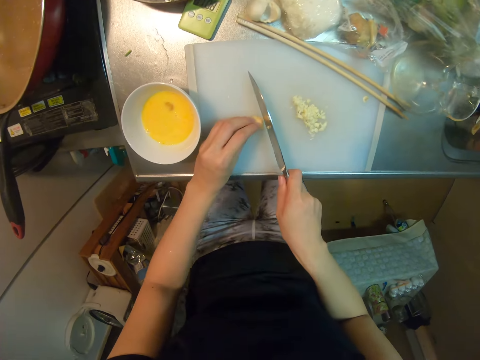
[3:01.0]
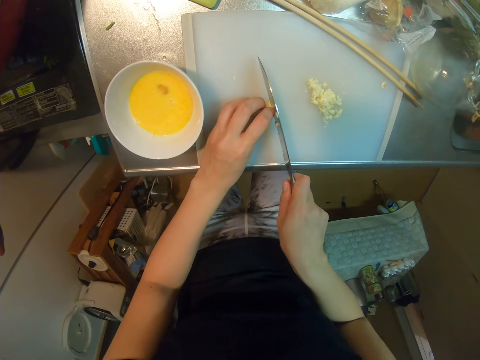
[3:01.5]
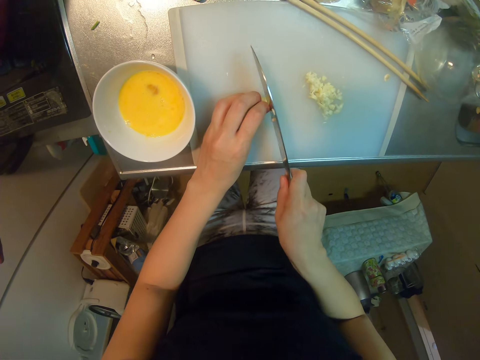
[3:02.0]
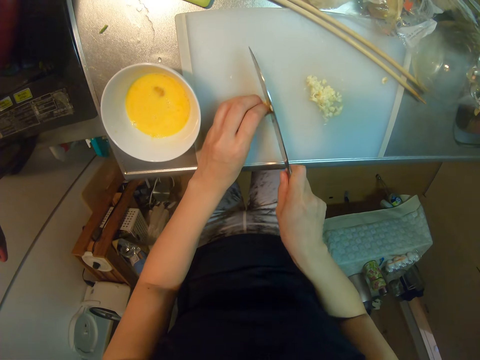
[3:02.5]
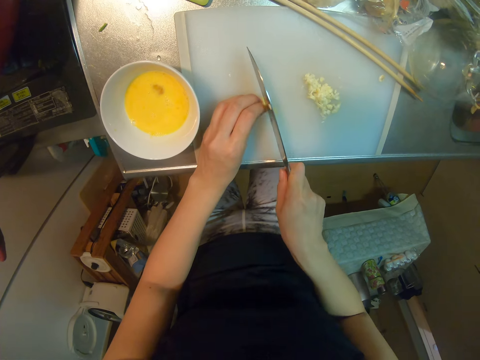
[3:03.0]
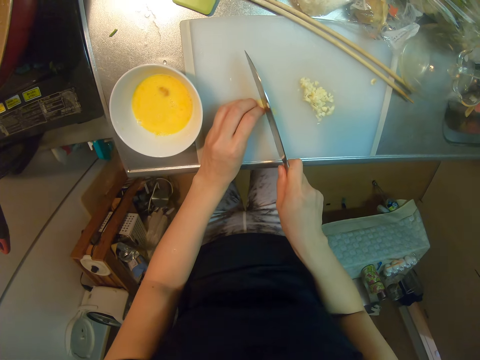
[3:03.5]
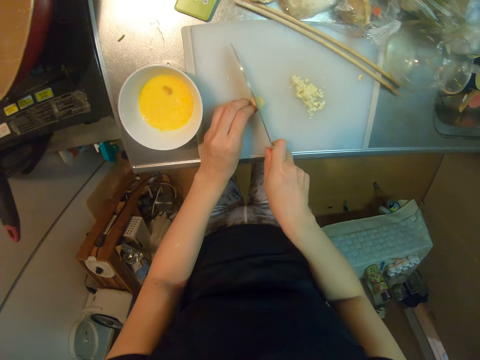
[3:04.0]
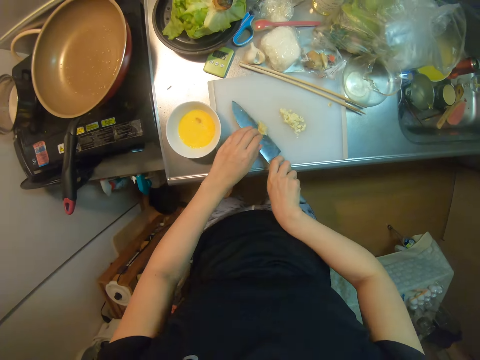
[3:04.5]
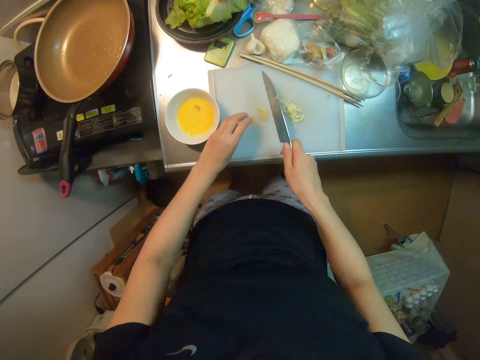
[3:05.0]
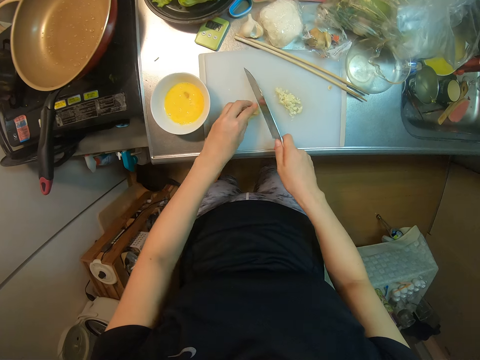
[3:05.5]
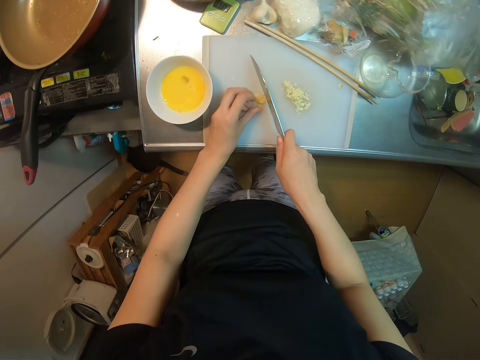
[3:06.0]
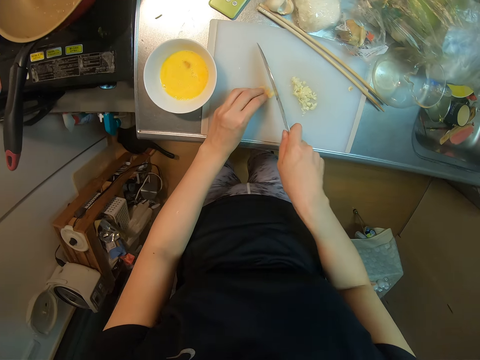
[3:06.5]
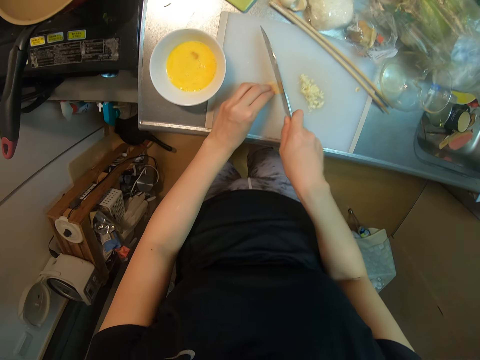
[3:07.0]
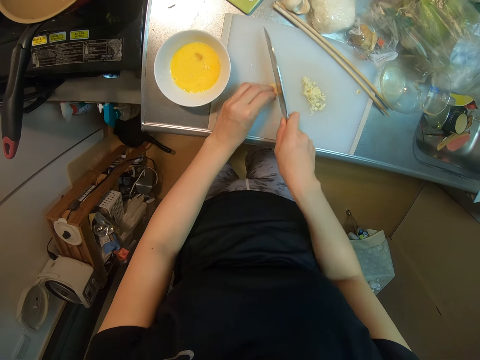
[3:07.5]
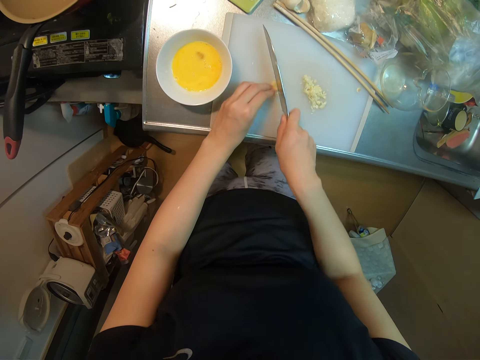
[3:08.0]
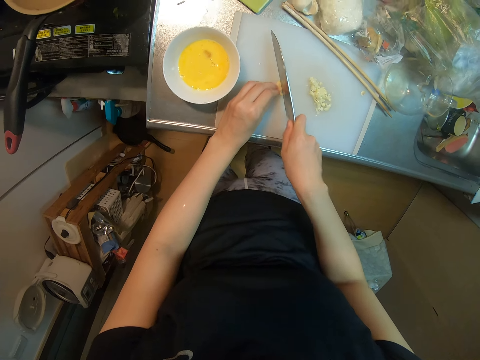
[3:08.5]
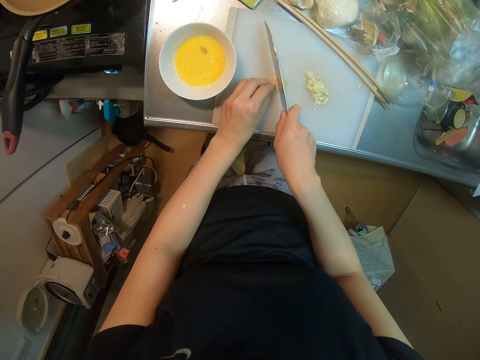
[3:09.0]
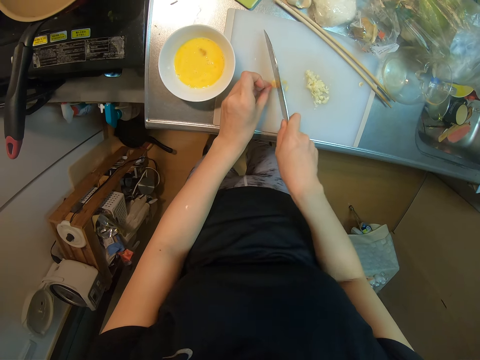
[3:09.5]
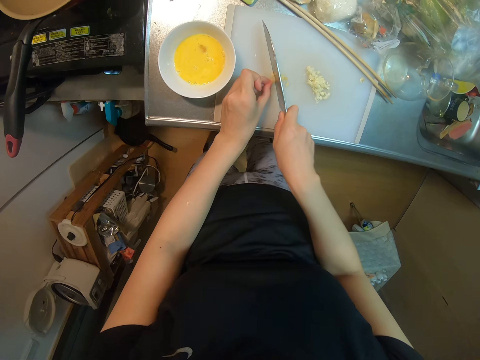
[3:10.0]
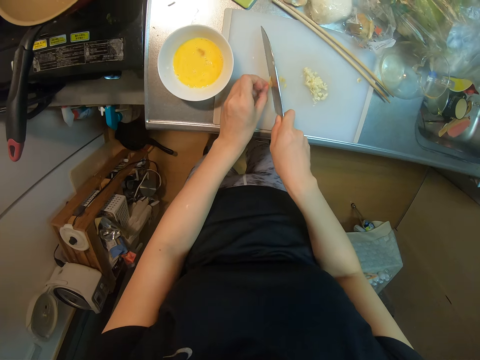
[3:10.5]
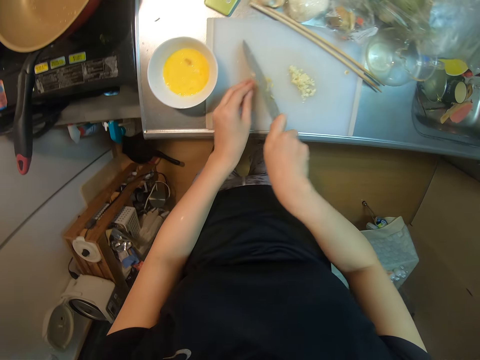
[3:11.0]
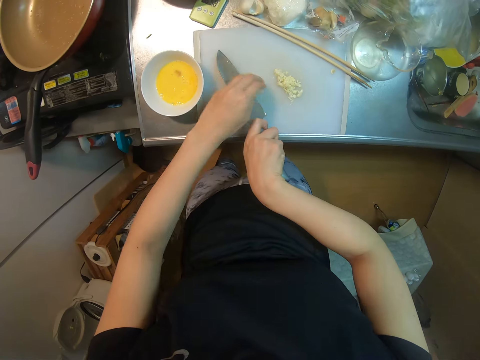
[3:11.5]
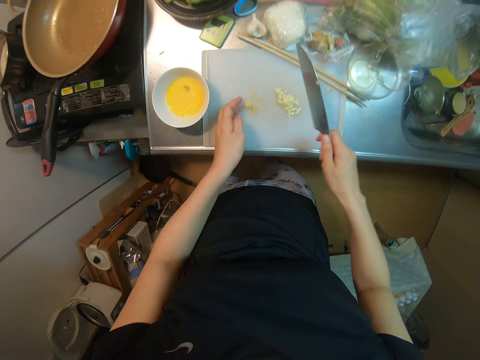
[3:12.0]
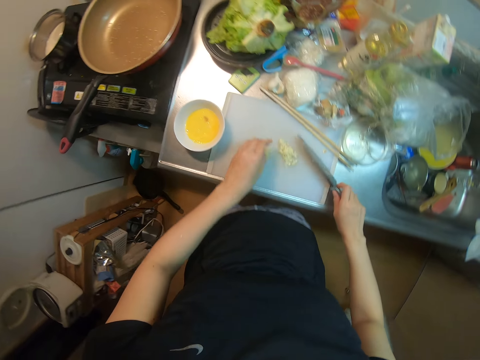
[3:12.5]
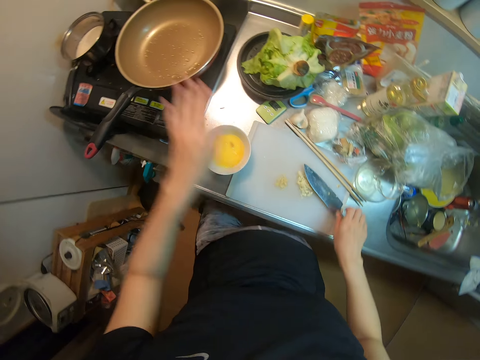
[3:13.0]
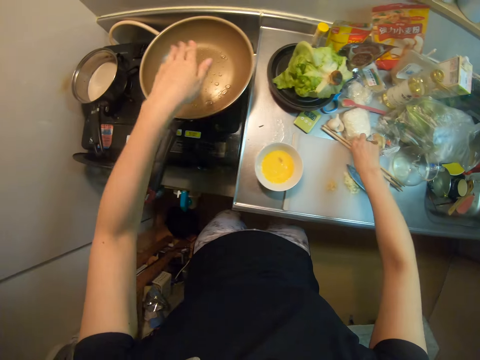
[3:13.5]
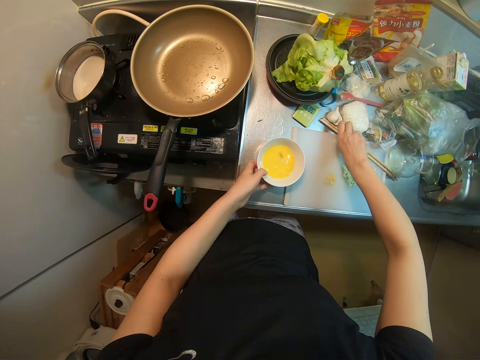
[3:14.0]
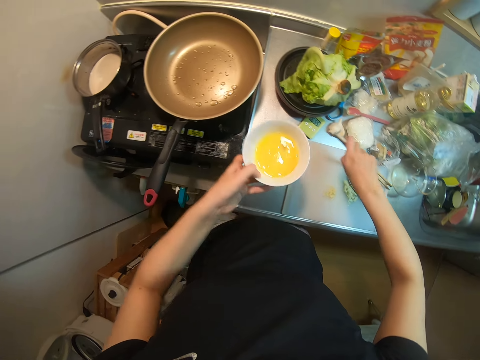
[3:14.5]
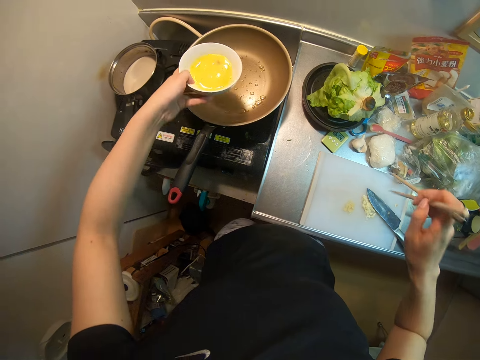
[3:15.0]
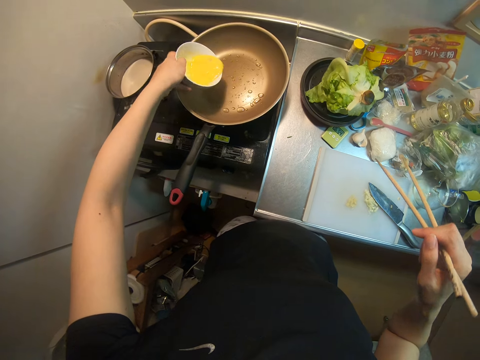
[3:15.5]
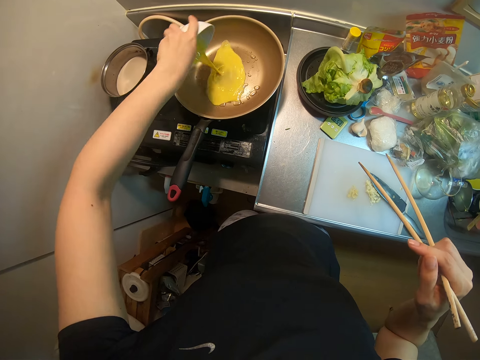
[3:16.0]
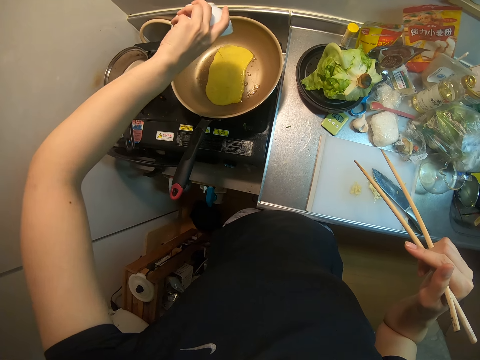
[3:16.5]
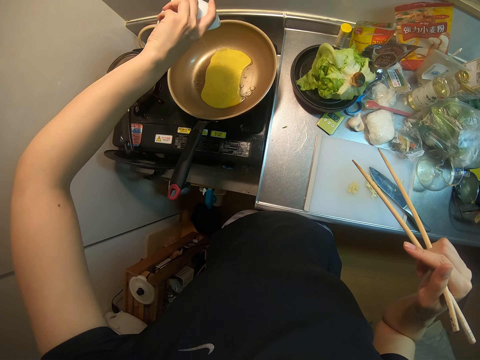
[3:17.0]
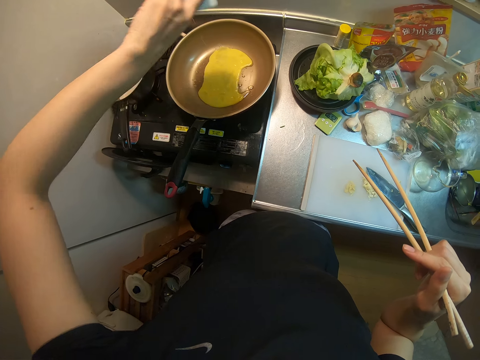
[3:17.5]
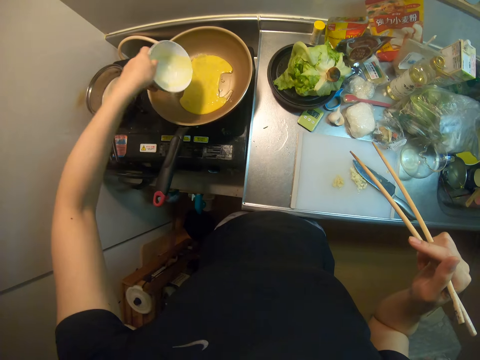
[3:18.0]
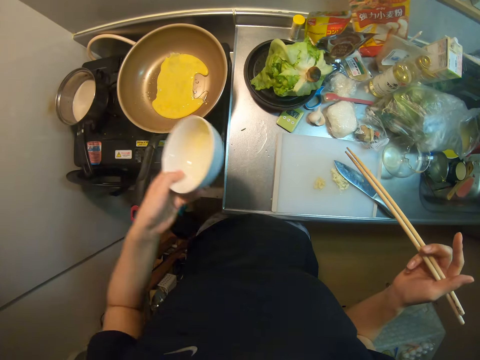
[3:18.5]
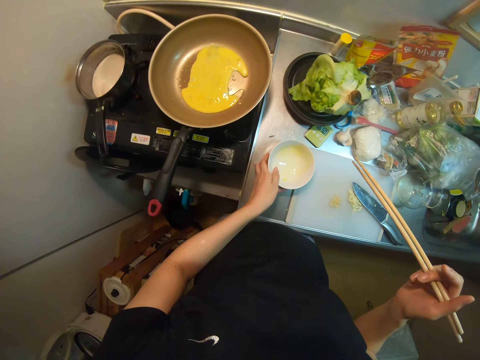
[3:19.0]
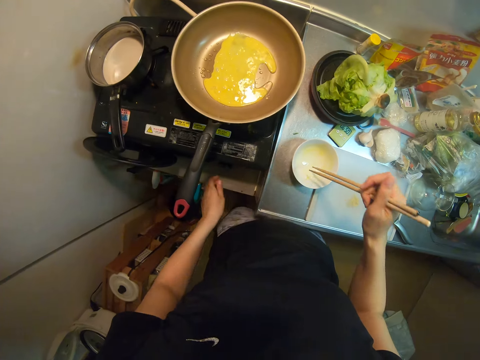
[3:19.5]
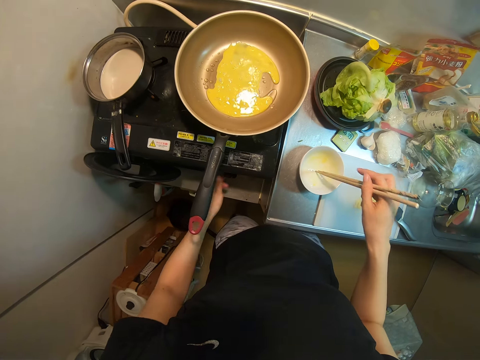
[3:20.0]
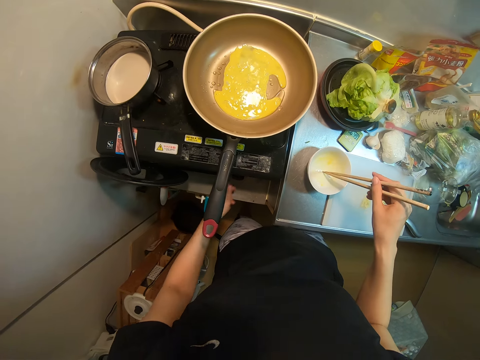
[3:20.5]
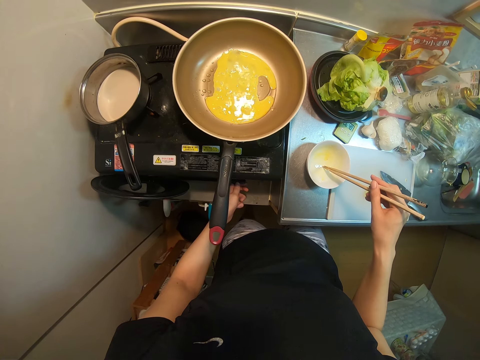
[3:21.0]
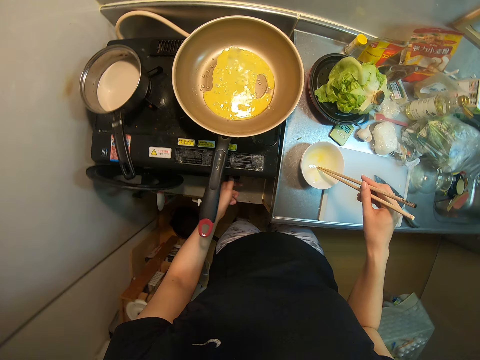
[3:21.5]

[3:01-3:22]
The camera wearer wipes the chopped garlic away. She chops the garlic. She wipes the chopped garlic away. She drops the knife on the cutting board with her right hand. She puts her left hand over the frying pan. She checks the heat in the pan. She picks up the chopsticks on the cutting board with her right hand. She picks up the soup bowl on the slab with her left hand. She pours the egg in the soup bowl into the frying pan. She drops the soup bowl on the slab. She stands the chopsticks in the bowl with her right hand. She adjusts the knob of the gas cooker with her left hand. She turns the cooker on.

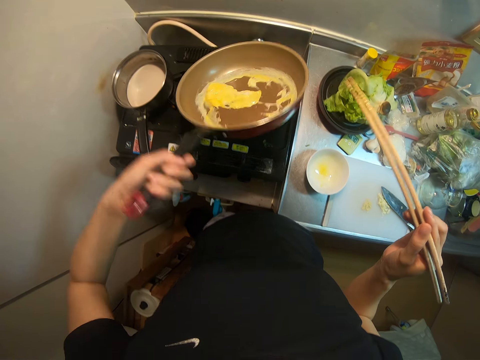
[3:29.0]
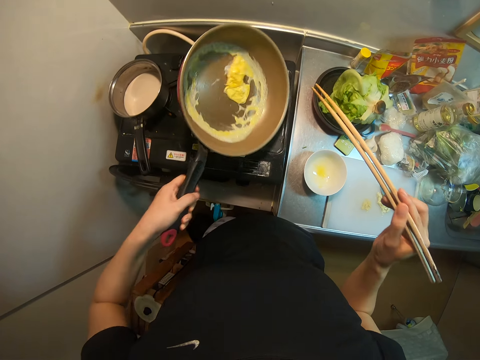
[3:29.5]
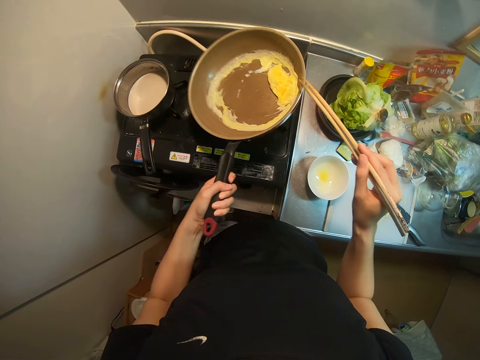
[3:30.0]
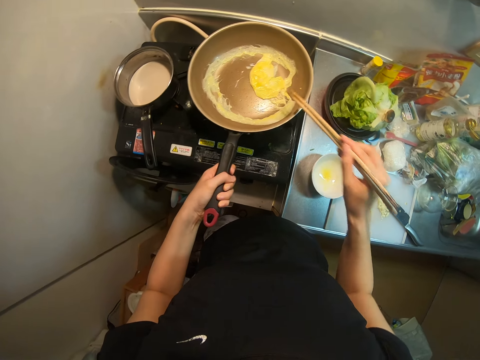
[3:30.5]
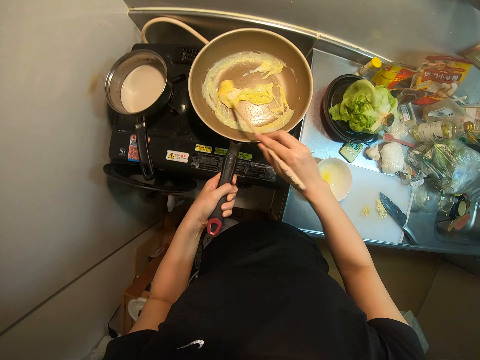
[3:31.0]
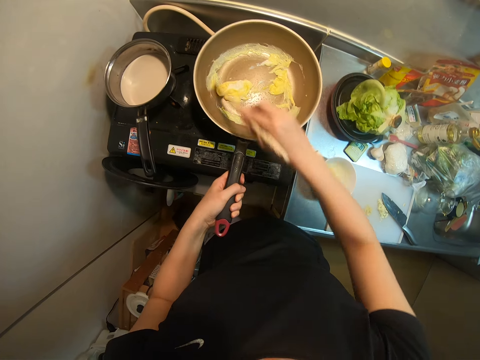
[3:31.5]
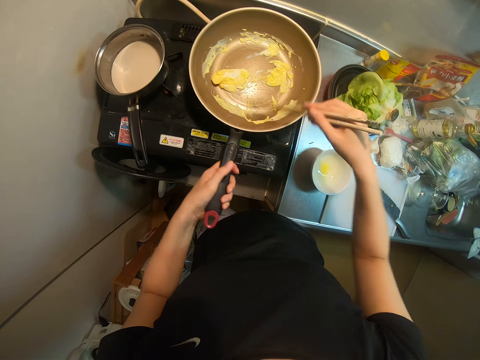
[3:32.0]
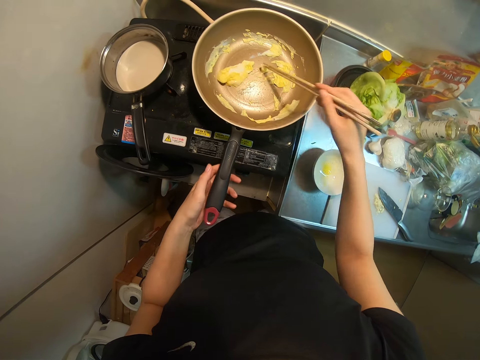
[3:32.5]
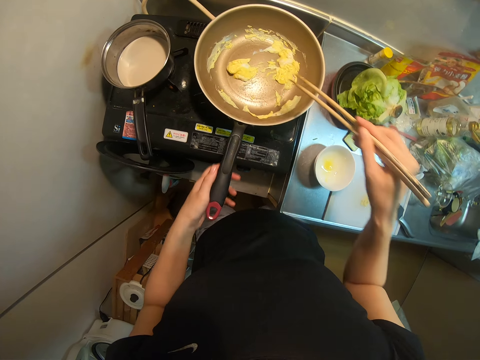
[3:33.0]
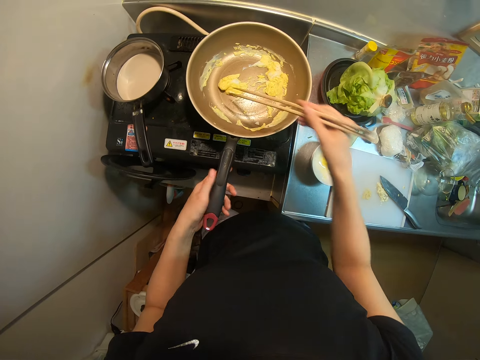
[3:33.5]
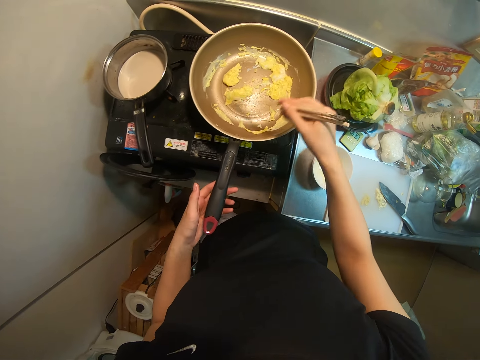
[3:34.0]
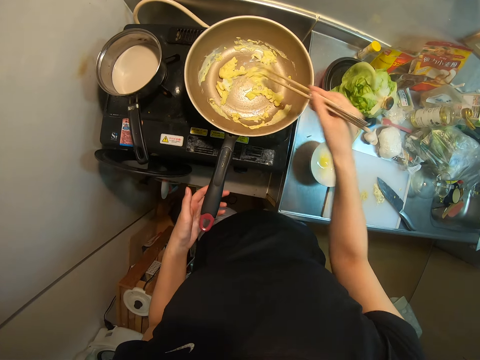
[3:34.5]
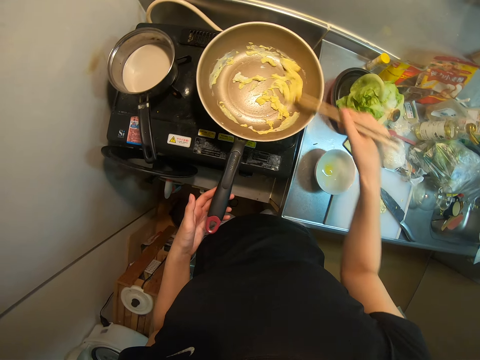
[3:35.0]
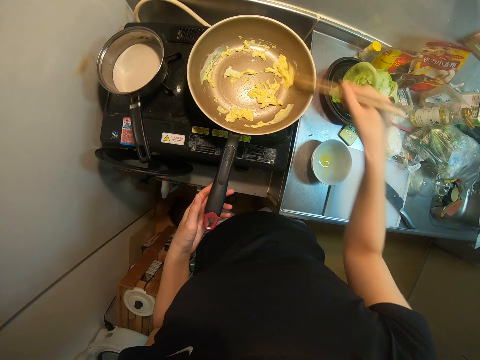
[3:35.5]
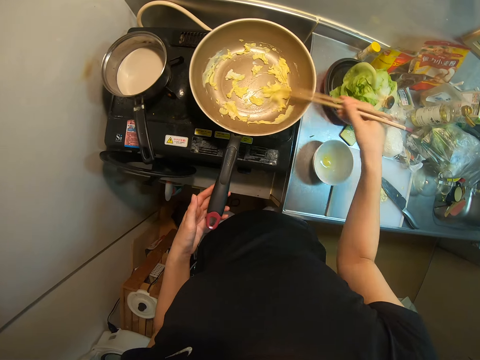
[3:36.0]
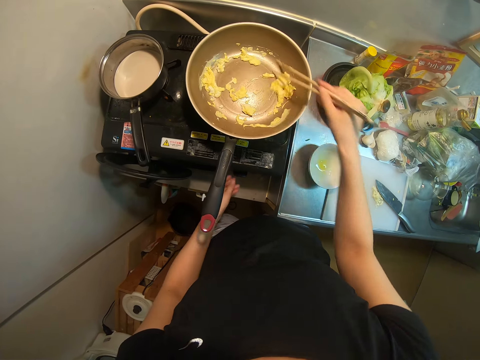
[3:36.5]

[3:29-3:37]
The camera wearer turns the egg in the frying pan with the chopstick. She drops the frying pan on the gas cooker with her left hand. She adjusts the frying pan with her left hand. She removes her left hand from the handle of the frying pan.
